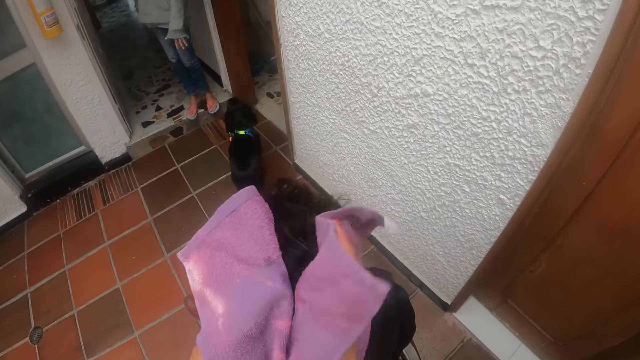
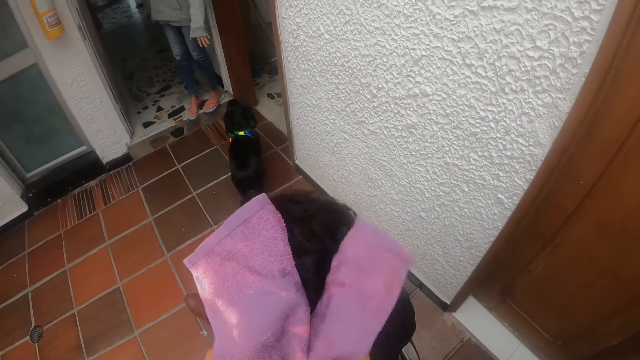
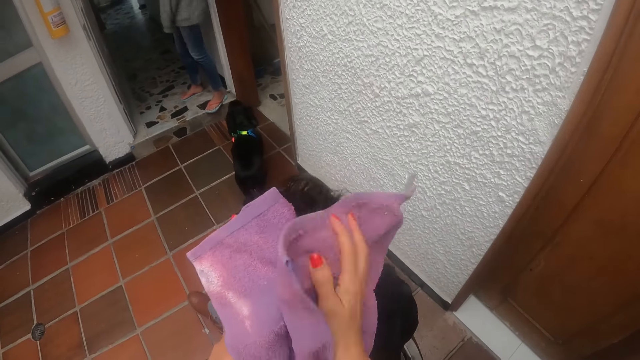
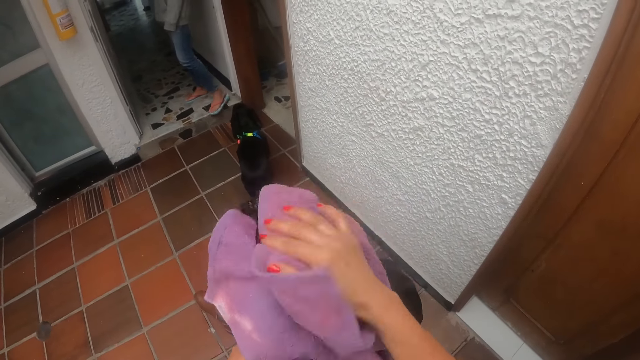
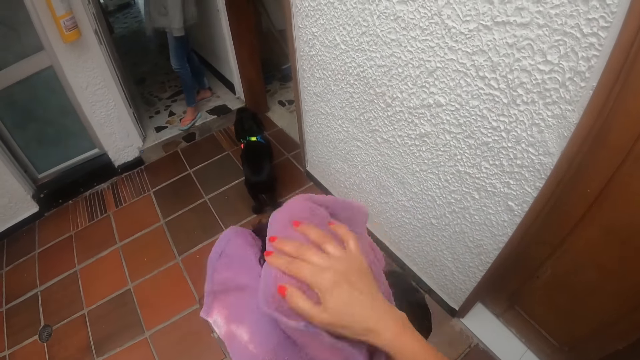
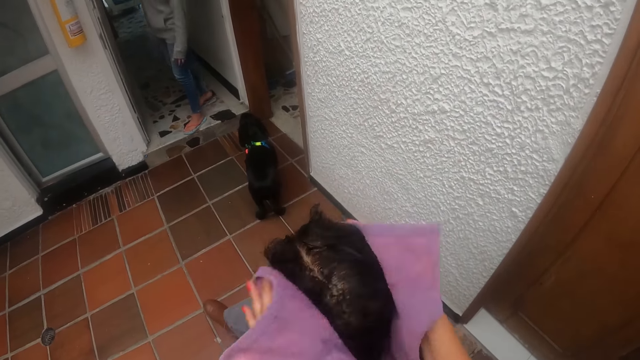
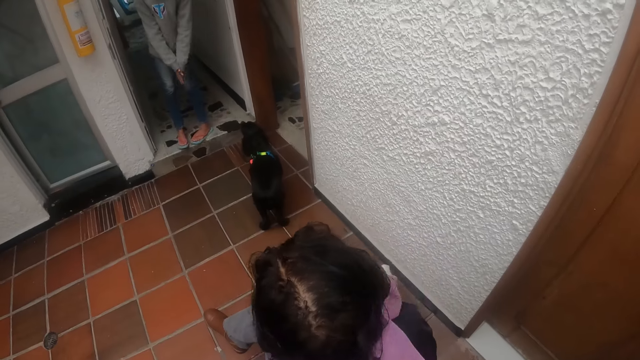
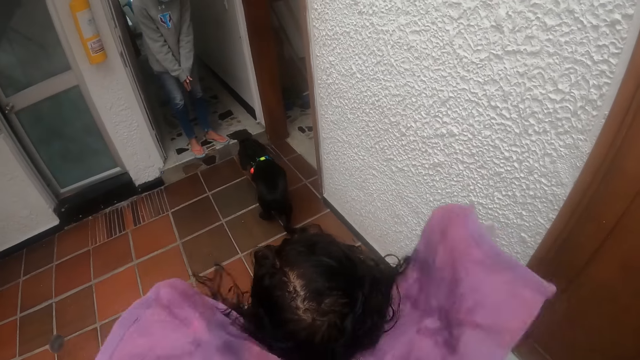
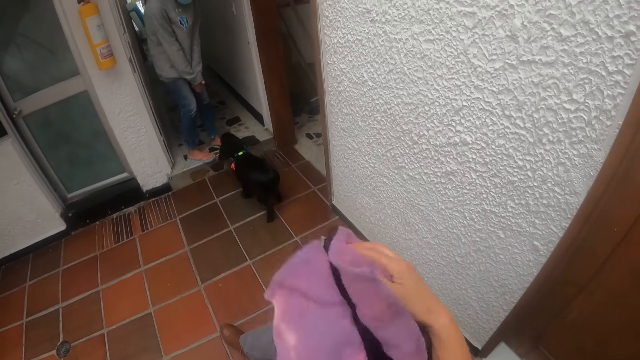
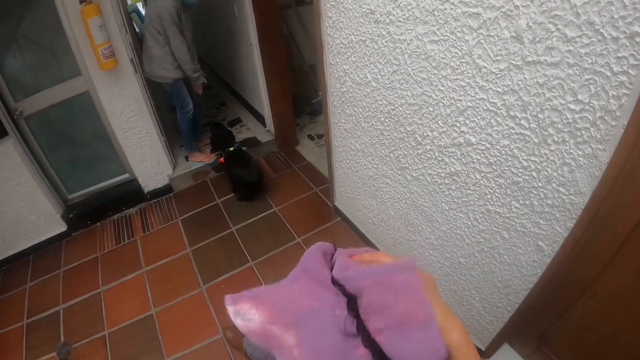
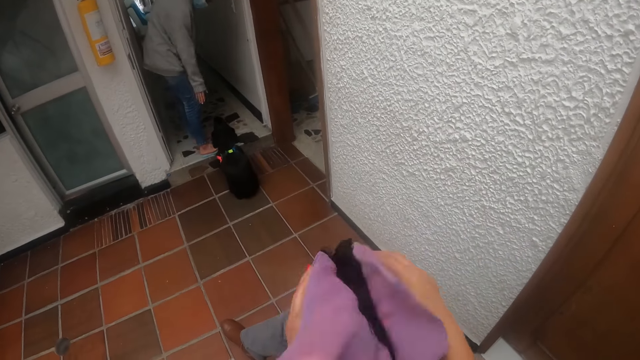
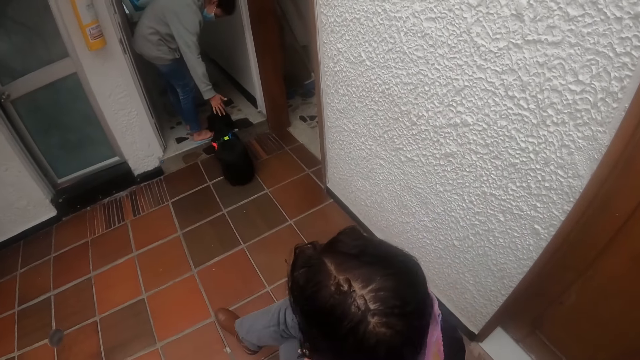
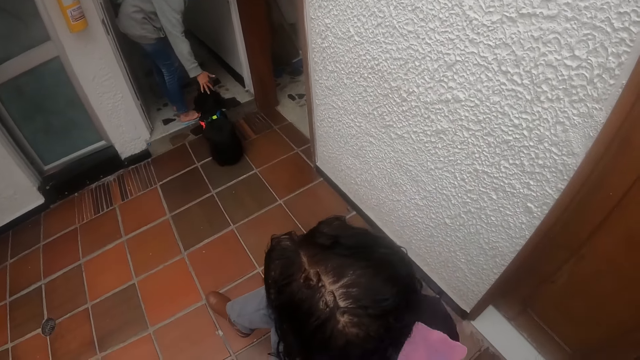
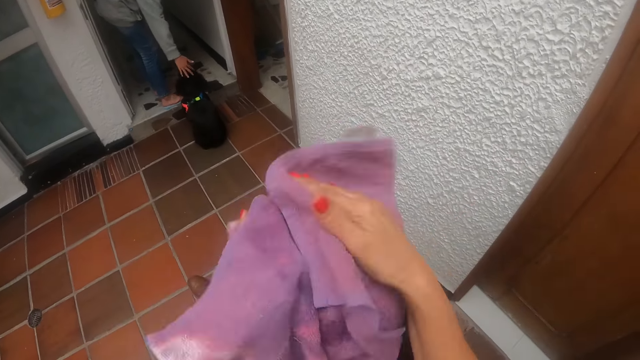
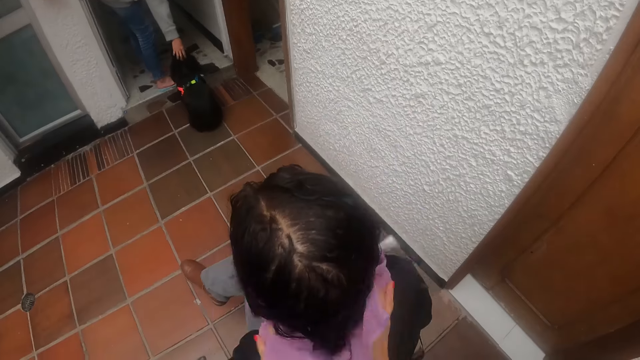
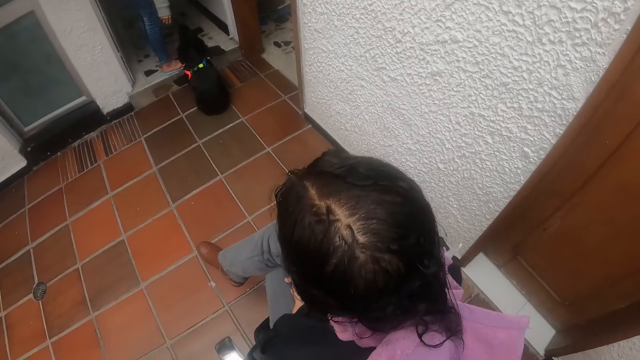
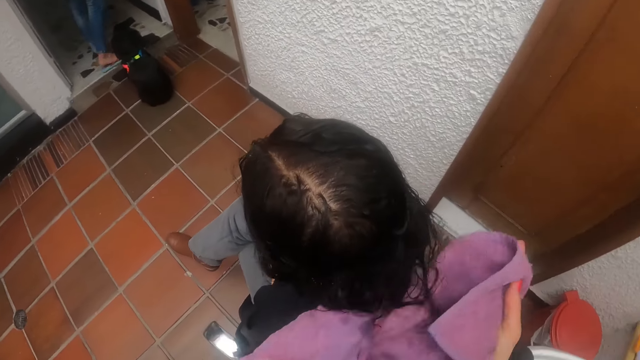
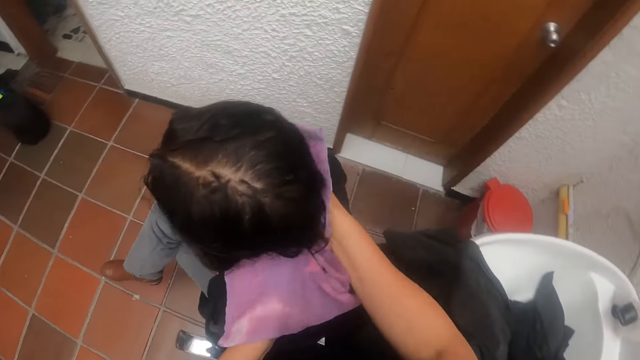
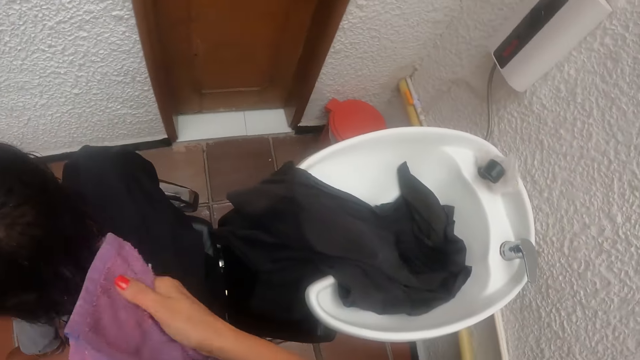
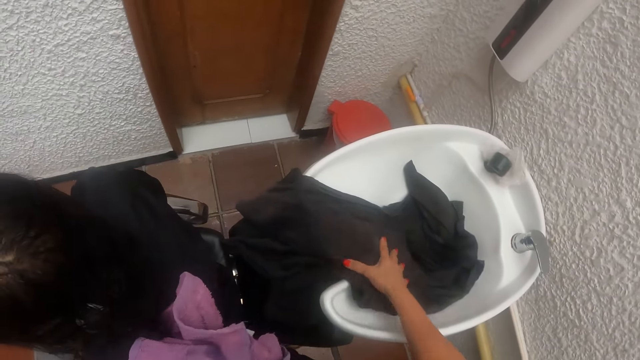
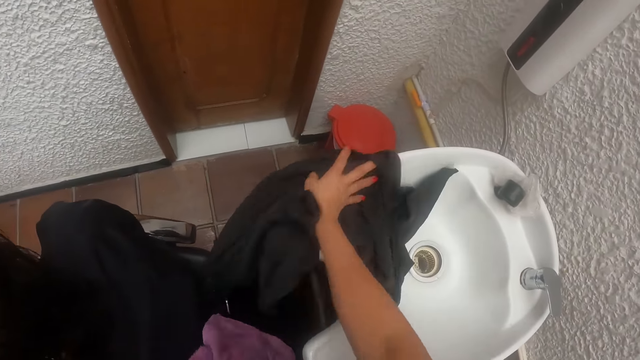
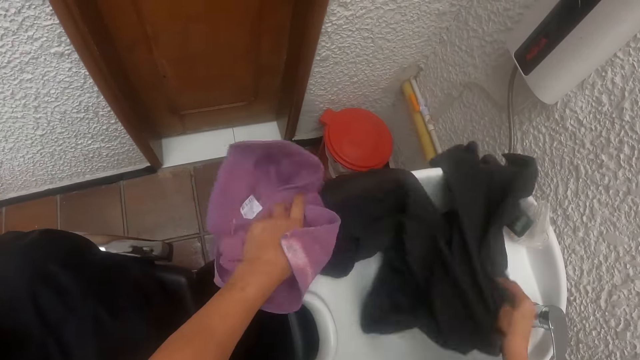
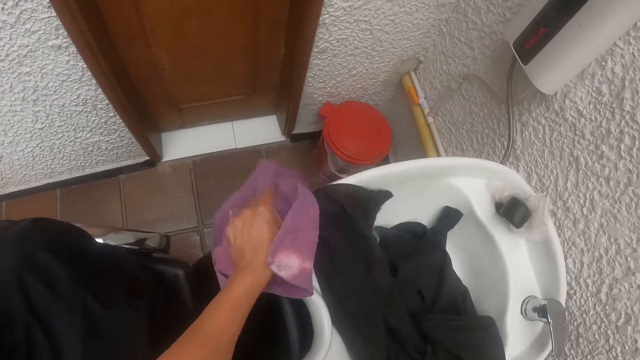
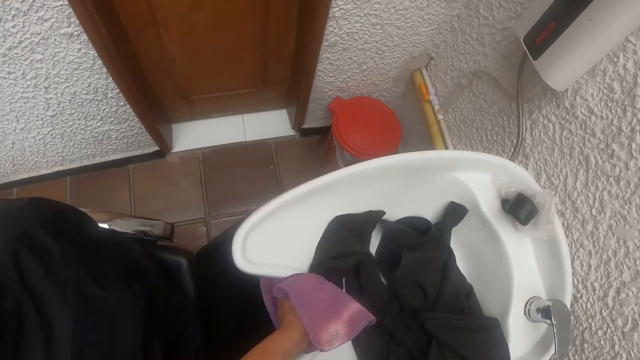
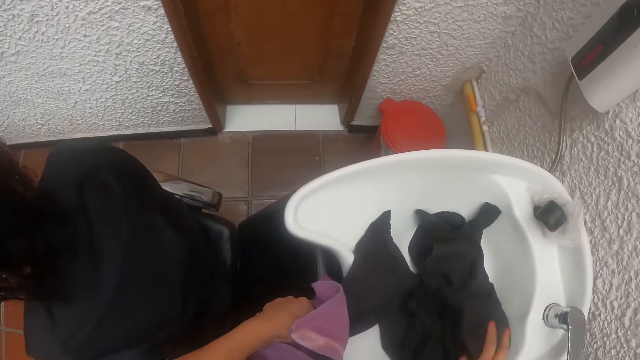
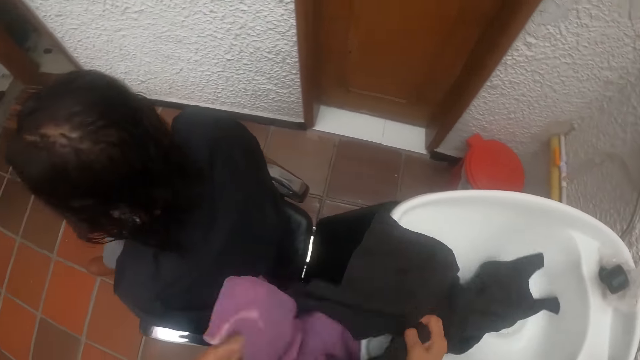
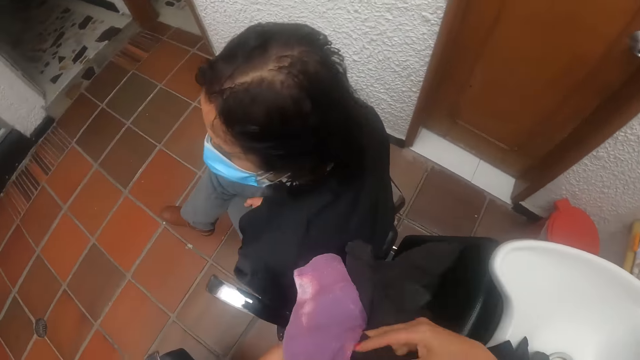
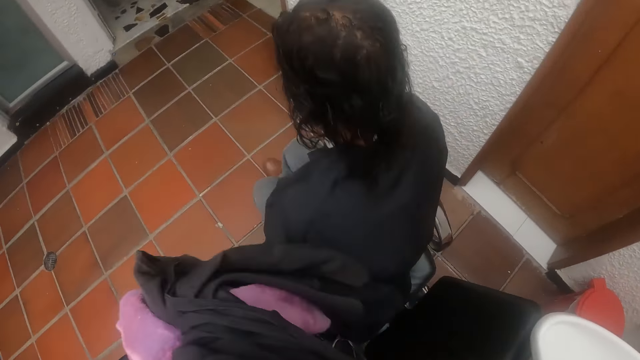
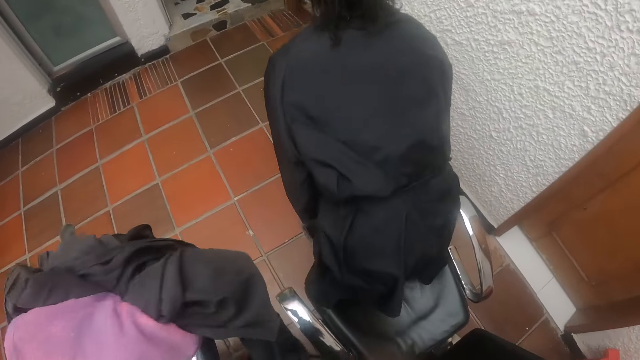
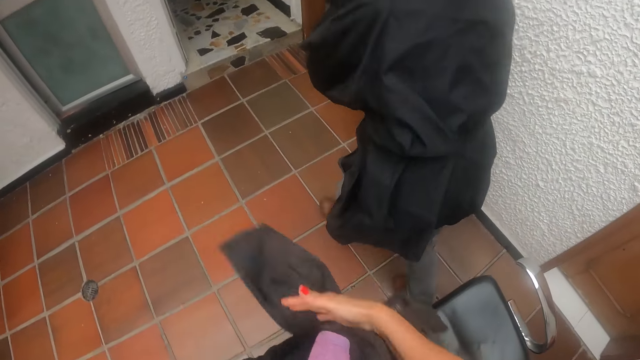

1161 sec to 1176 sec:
The camera wearer moves the chair cloth on the sink with her right hand. She picks up the chair cloth from the sink. She cleans the sink with a towel in her left hand. She wraps the chair cloth and the towel together with both hands.

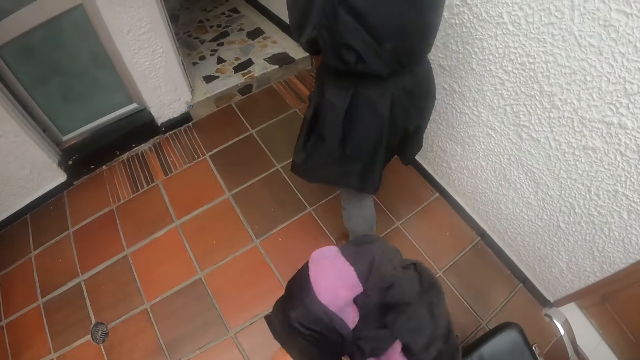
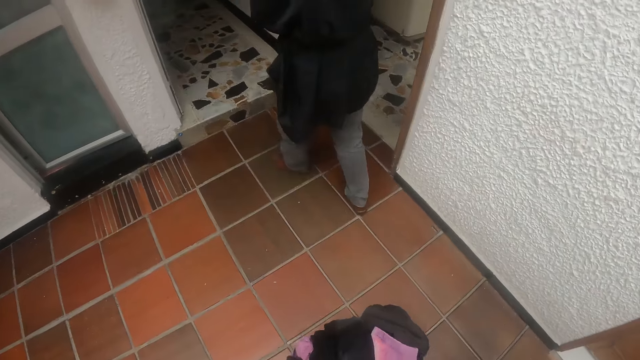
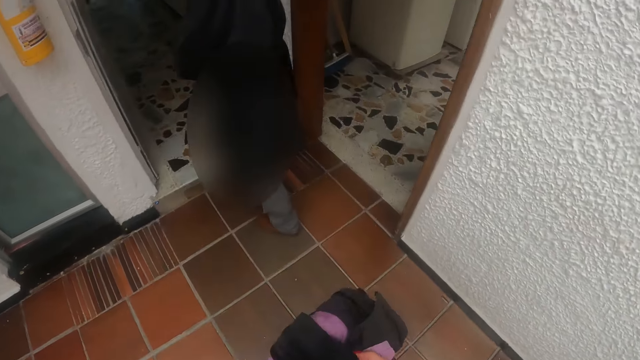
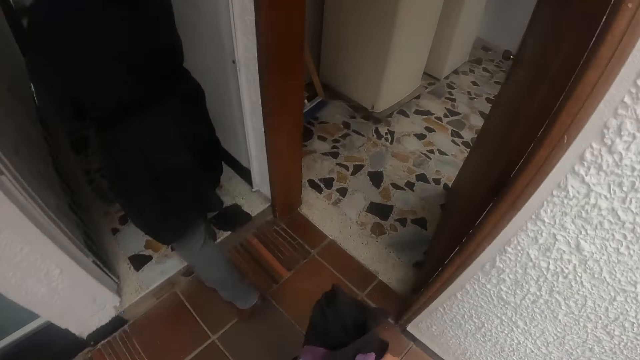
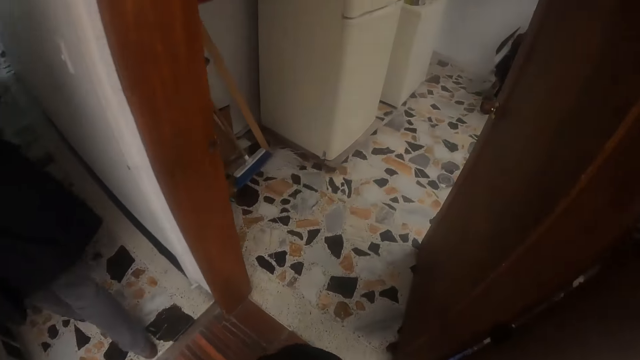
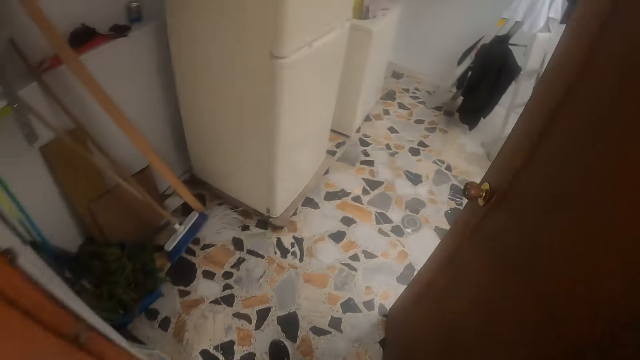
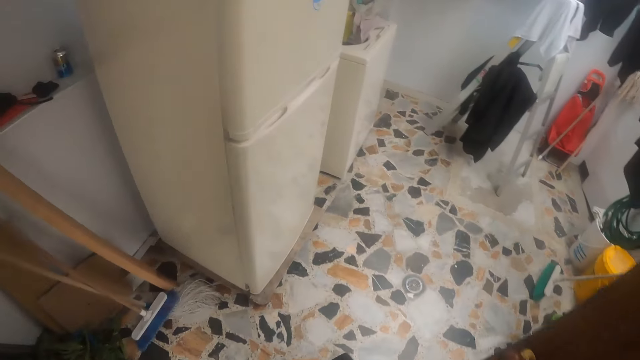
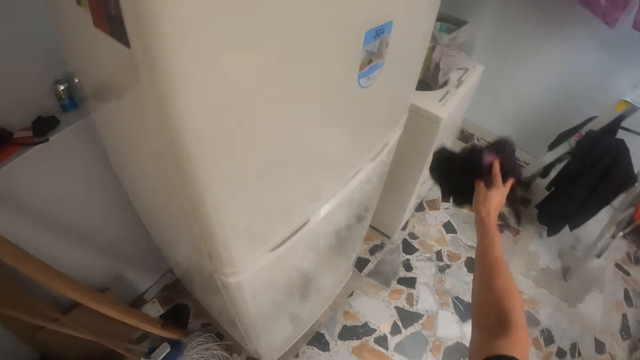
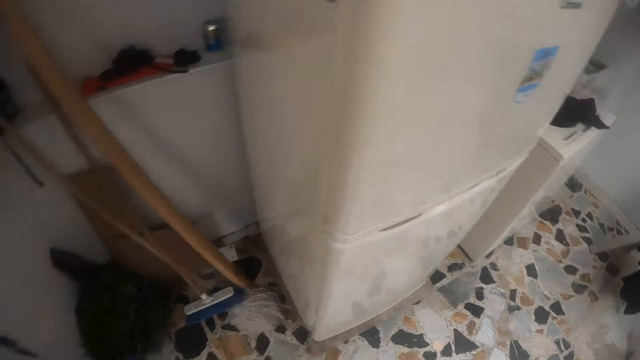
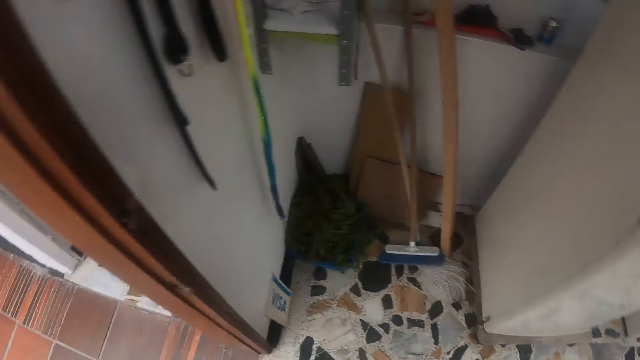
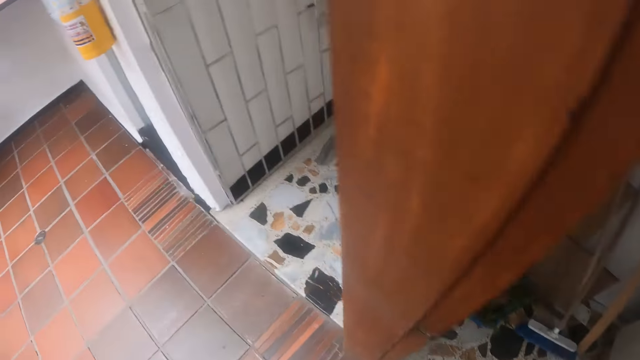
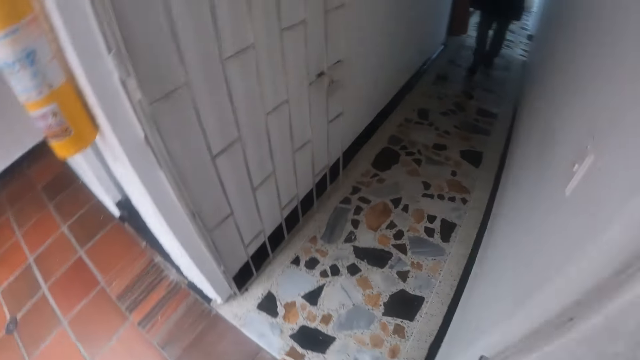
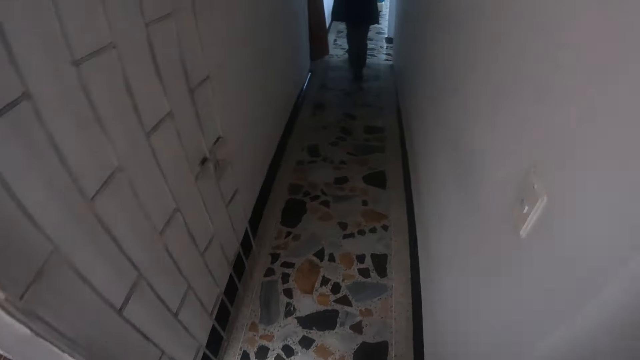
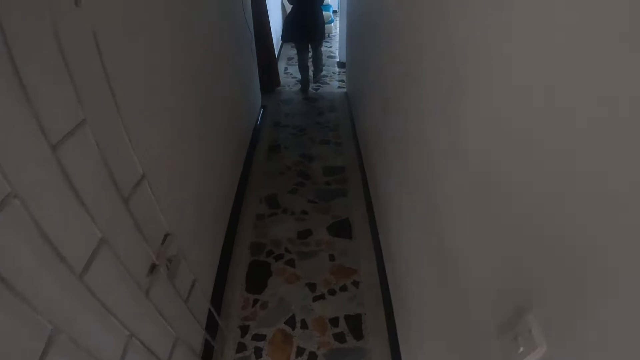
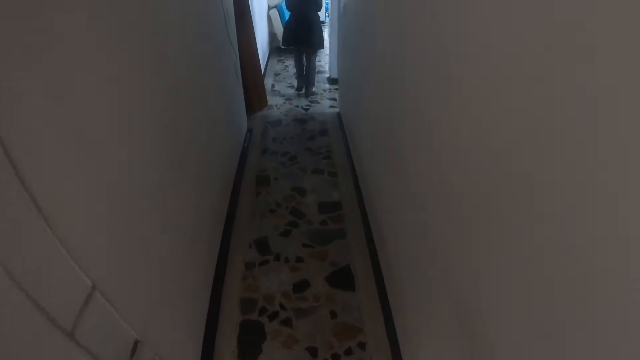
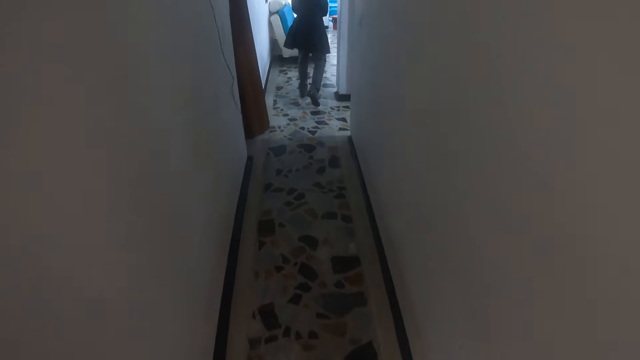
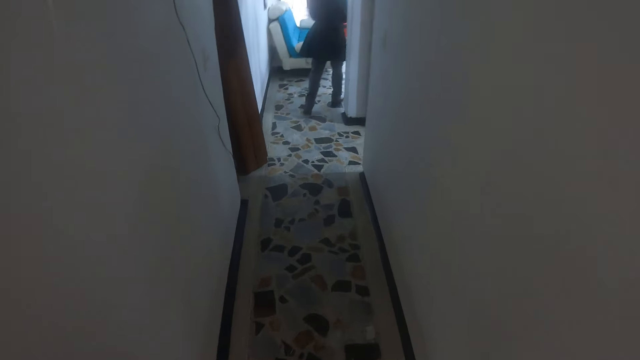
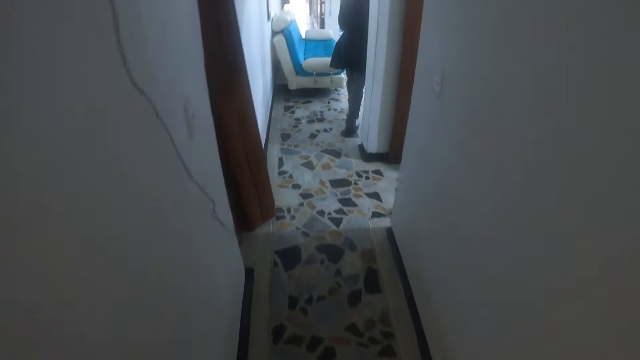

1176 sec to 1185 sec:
The camera wearer walks around the rooms. The woman walks out of the room. The camera wearer walks to a room from a bathroom. She throws the chair cloth and the towel on a fridge on the floor with her right hand. She walks around the rooms.
